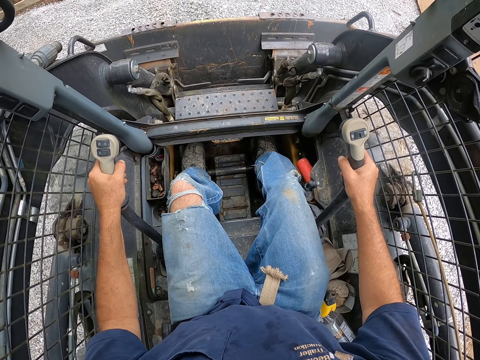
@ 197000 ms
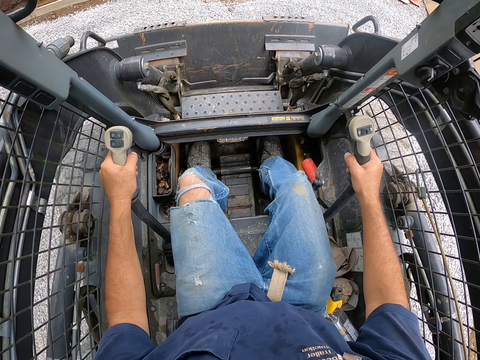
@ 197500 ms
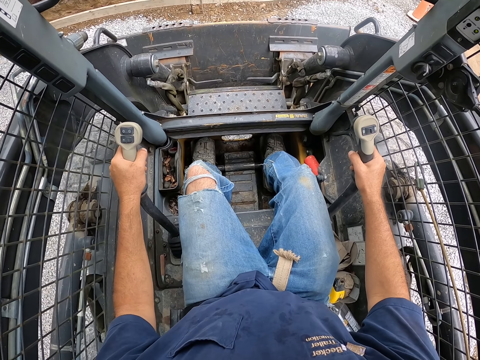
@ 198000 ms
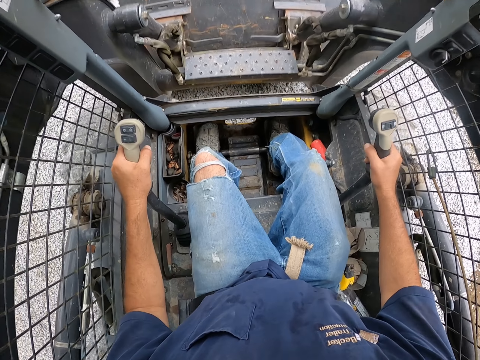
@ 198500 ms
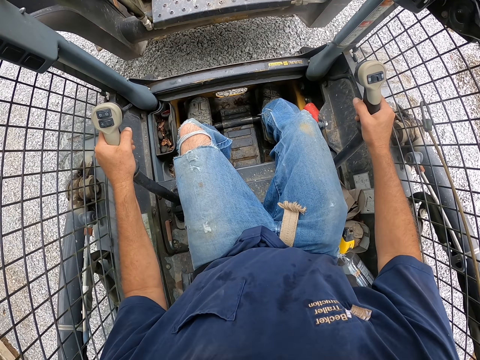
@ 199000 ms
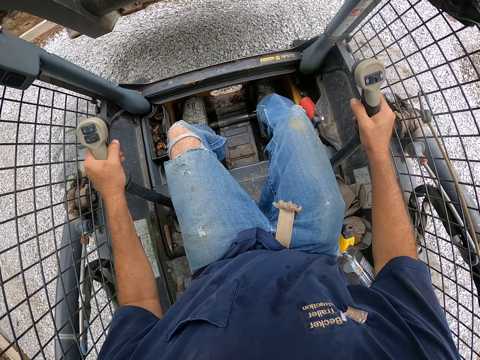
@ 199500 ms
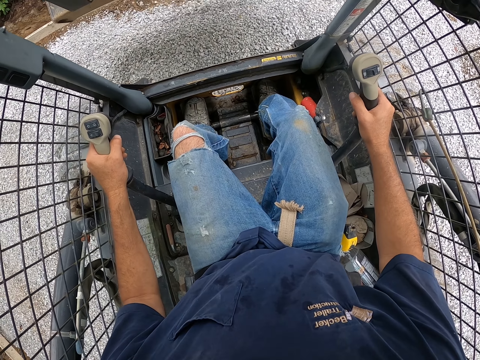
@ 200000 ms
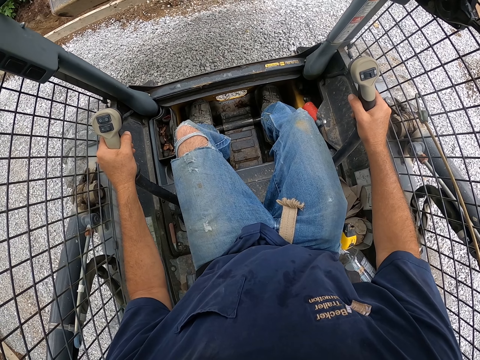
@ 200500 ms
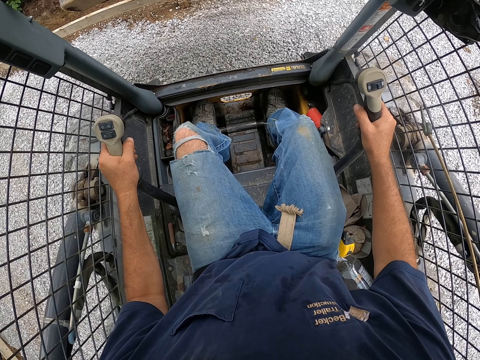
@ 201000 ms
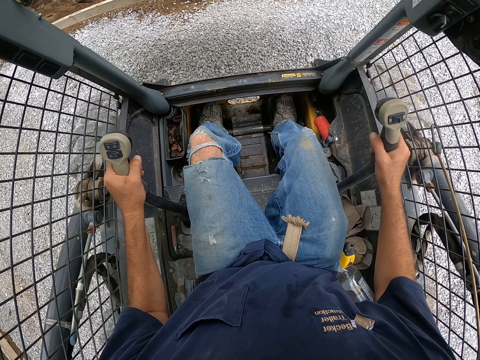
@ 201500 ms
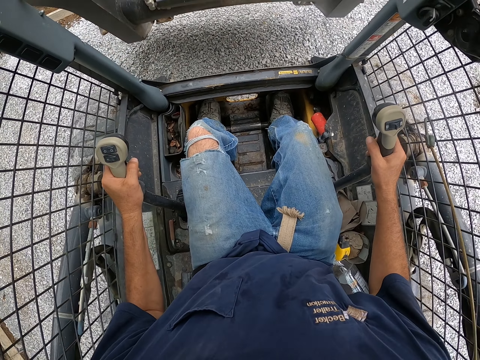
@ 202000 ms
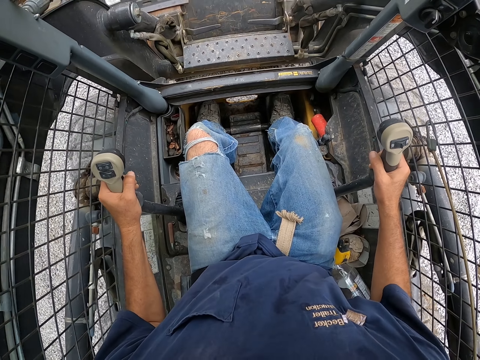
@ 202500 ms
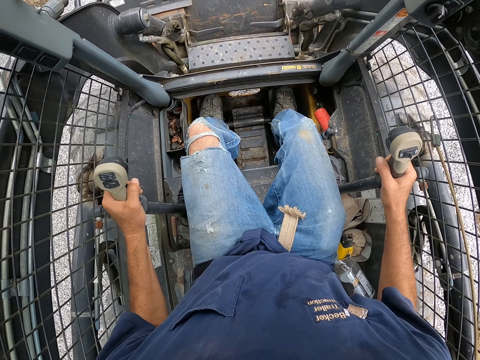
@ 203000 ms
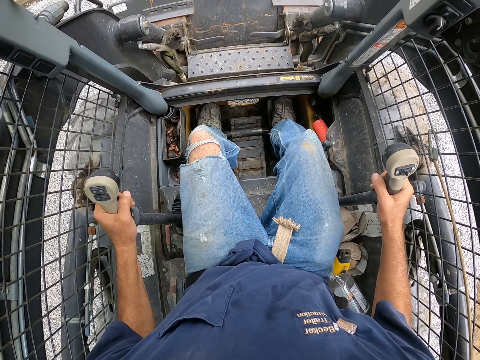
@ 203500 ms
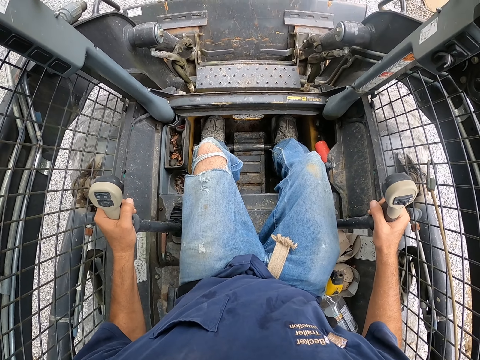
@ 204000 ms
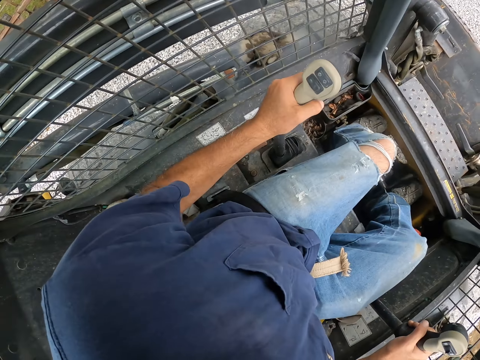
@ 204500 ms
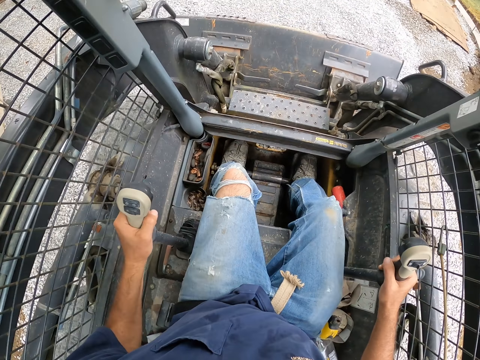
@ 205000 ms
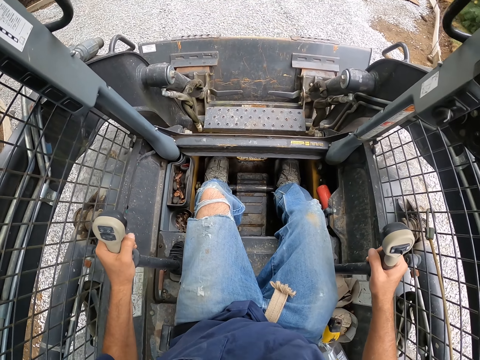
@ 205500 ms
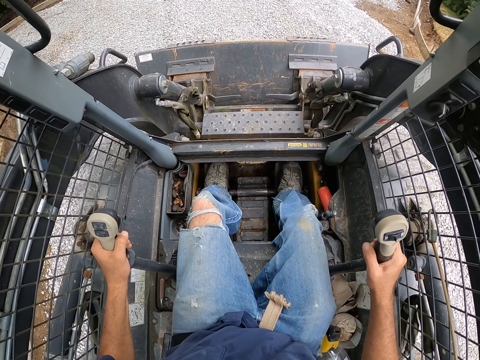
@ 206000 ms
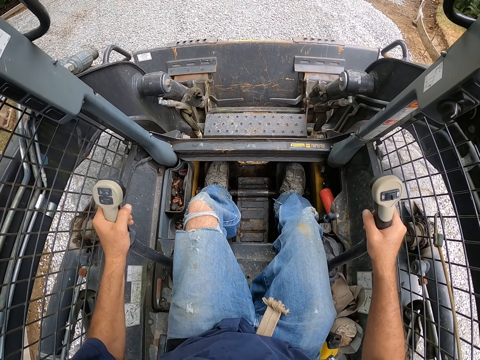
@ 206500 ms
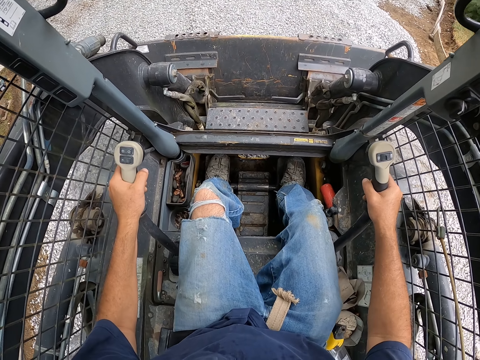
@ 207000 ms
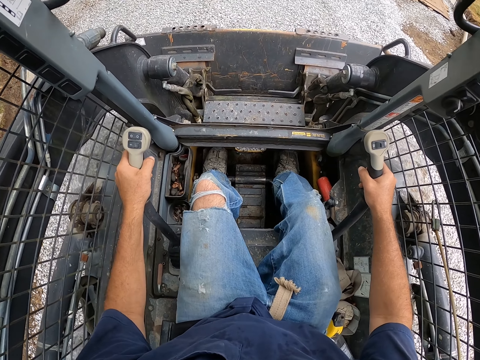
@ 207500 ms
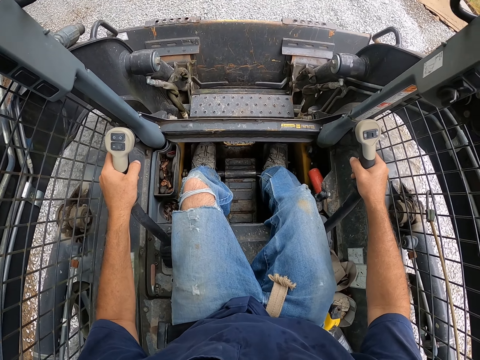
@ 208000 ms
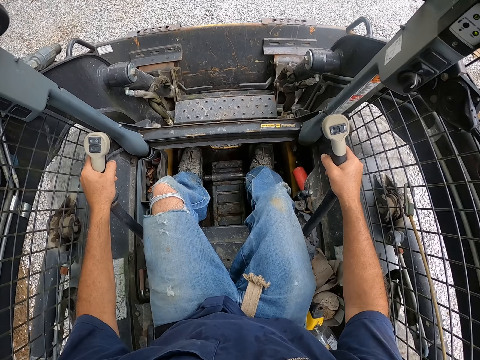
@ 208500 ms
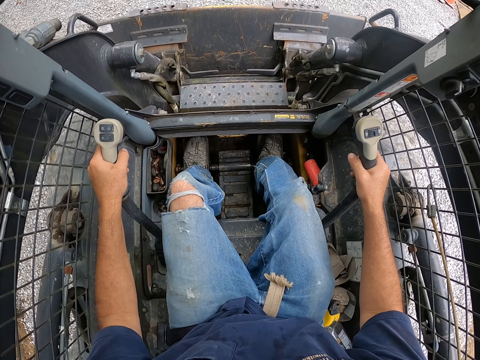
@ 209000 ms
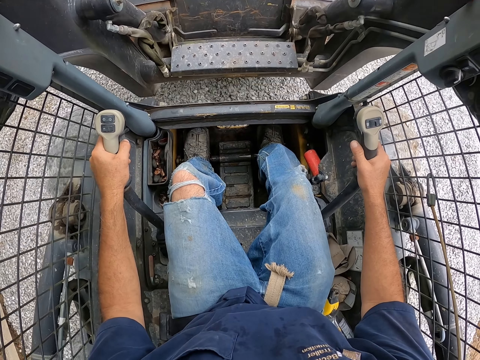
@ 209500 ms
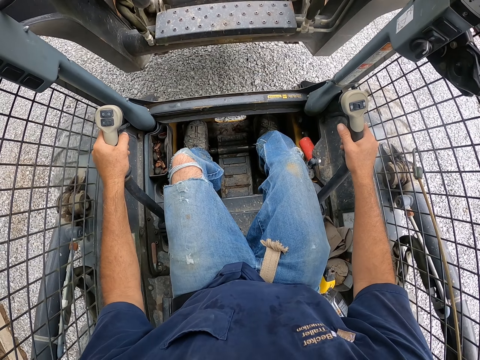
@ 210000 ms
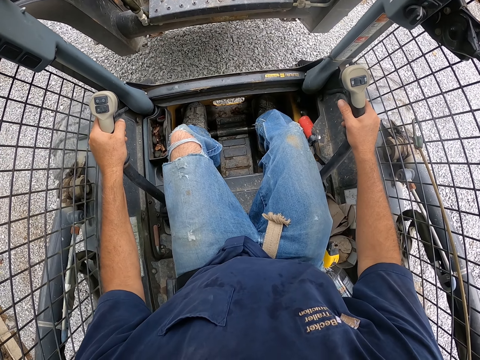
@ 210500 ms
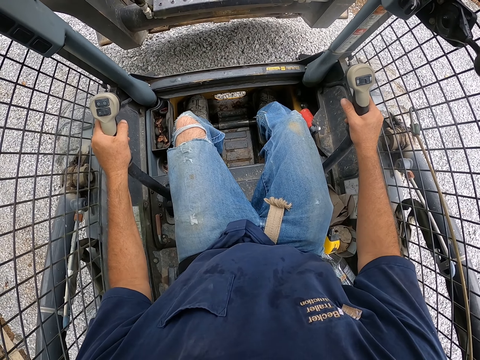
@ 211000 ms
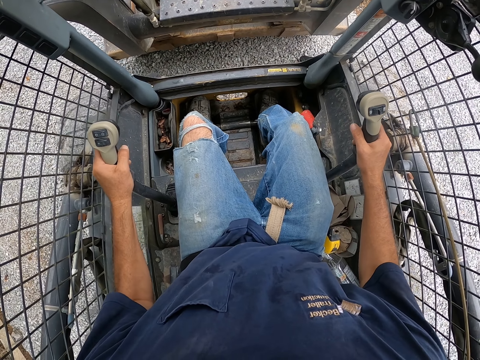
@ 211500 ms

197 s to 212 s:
The camera wearer scoops the aggregate, raises the blade, and pours the aggregate on the road. They reverse the caterpillar, lower the blade, and drive the caterpillar forward on the murram road. They raise the blade and level the aggregate with the blade.

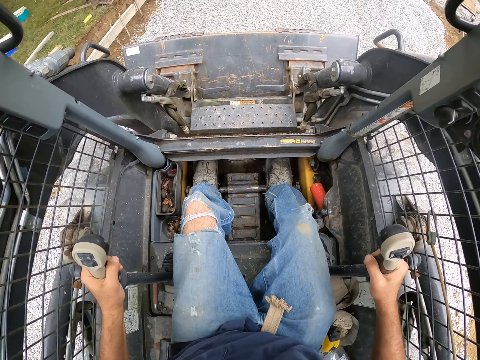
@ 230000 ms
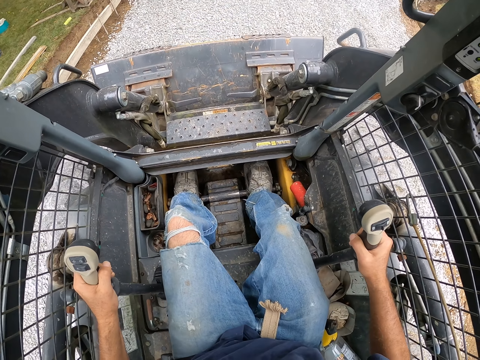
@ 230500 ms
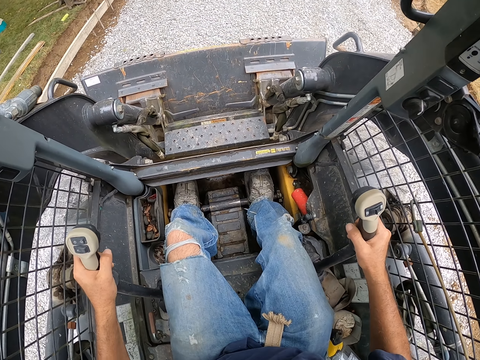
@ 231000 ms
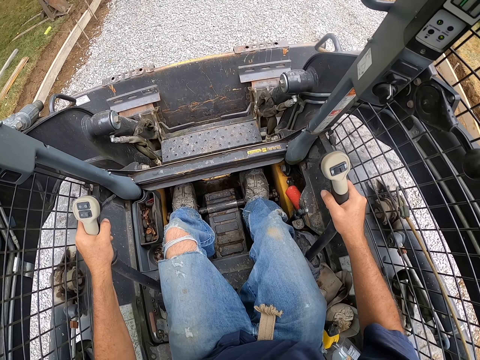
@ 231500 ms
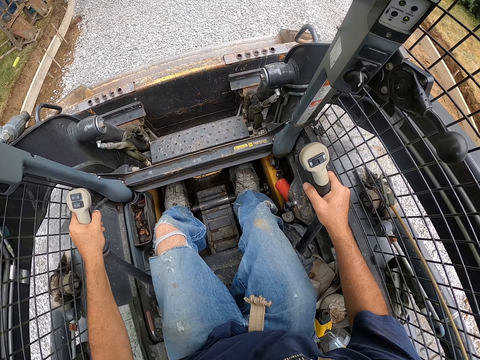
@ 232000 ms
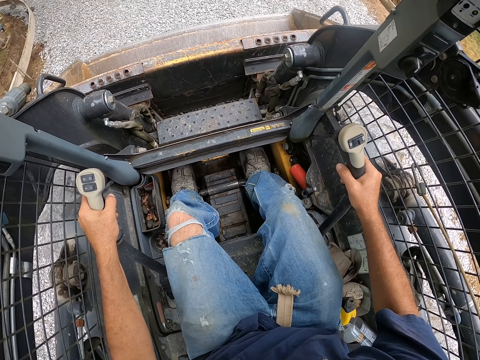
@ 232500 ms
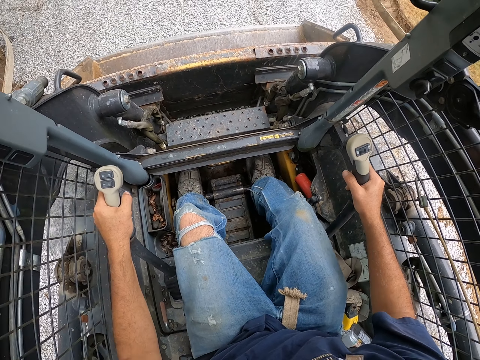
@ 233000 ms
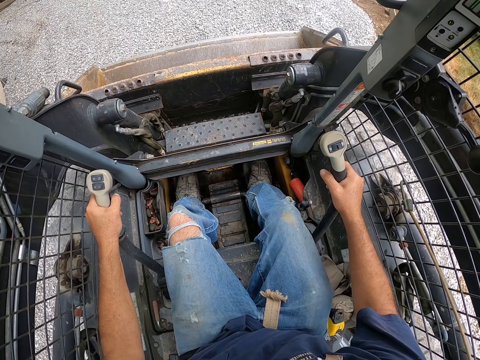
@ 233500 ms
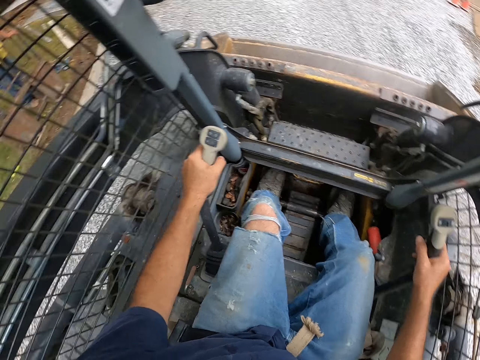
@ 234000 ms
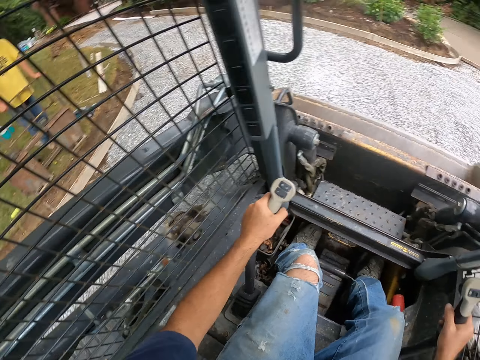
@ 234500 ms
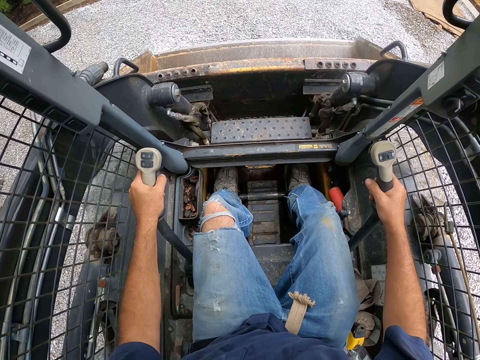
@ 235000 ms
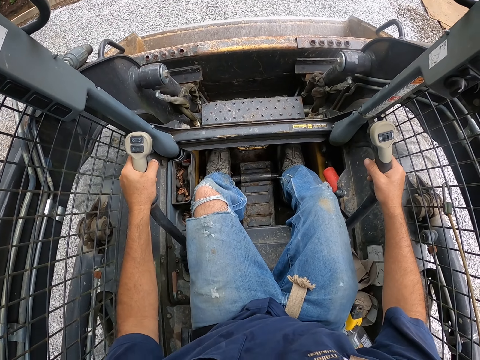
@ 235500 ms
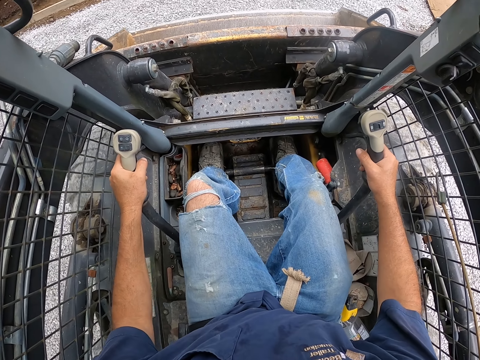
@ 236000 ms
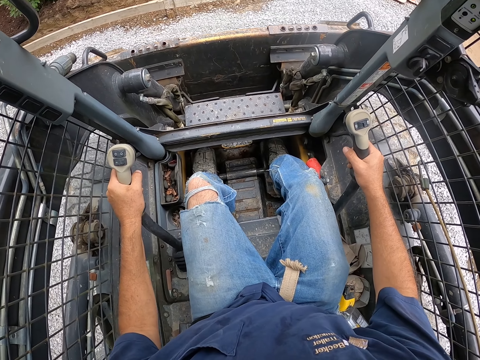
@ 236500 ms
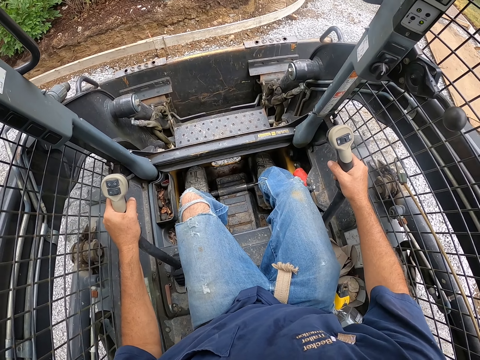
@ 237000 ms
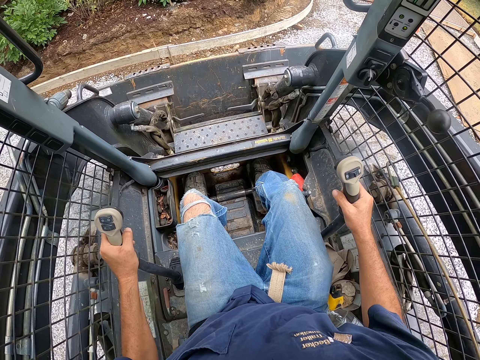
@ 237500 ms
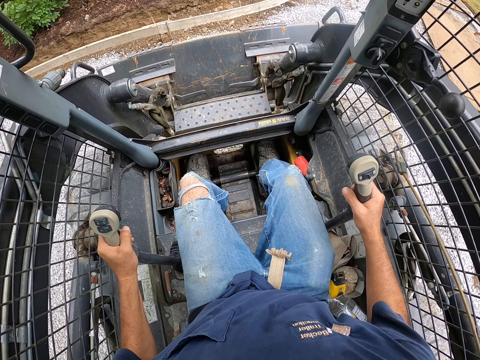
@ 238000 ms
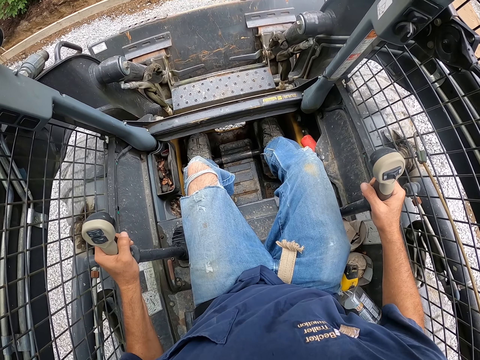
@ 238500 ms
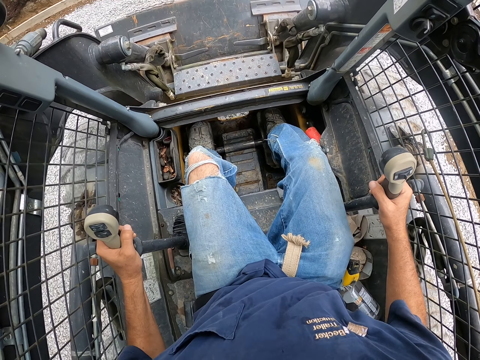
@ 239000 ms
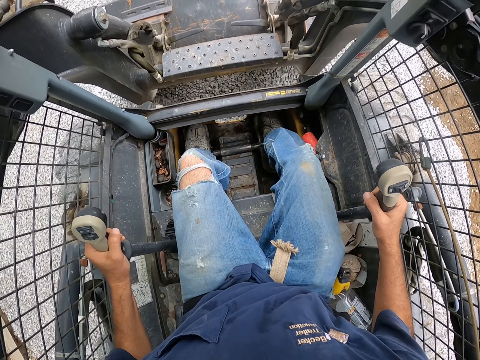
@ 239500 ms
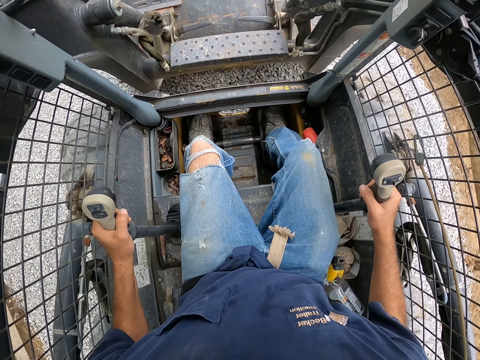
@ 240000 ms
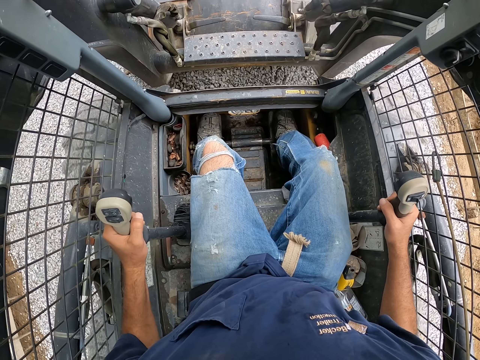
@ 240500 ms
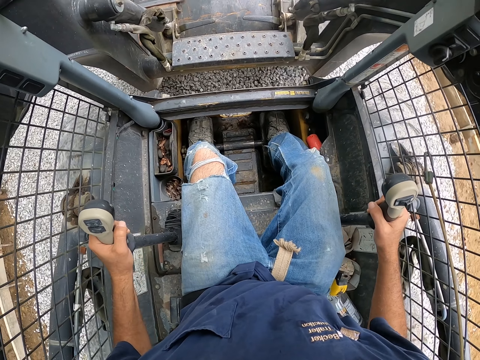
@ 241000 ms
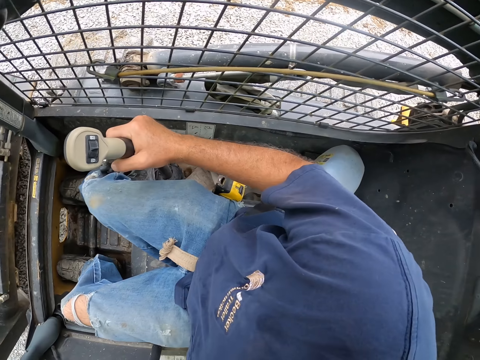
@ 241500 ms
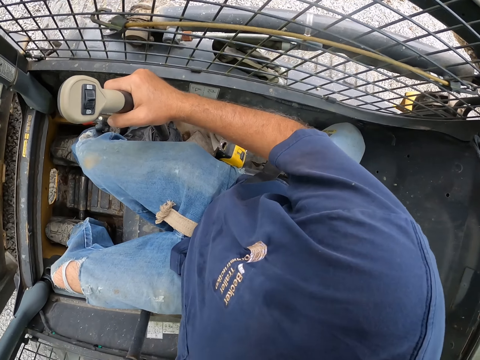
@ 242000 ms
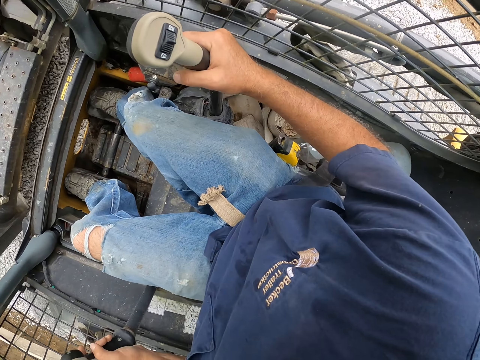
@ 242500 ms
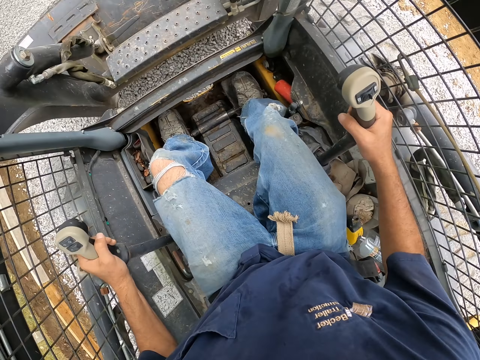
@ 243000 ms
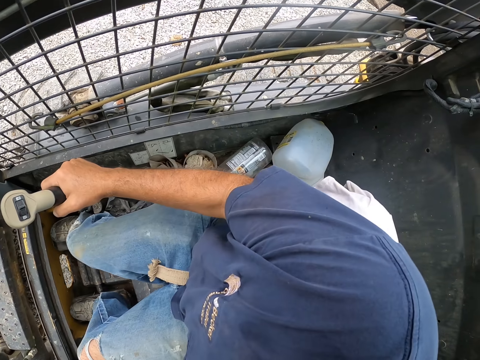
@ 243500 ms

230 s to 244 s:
The camera wearer drives the caterpillar forward, looks left, lowers the blade, and reverses the caterpillar. They spread murram on the road.
